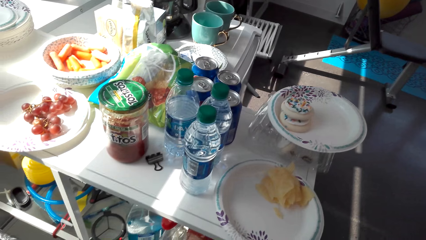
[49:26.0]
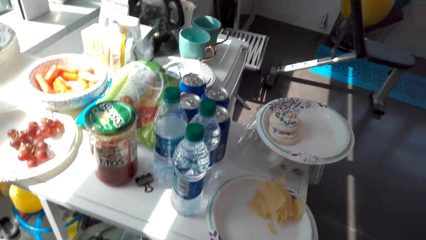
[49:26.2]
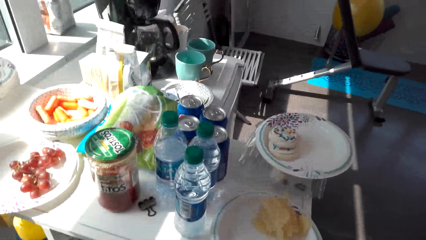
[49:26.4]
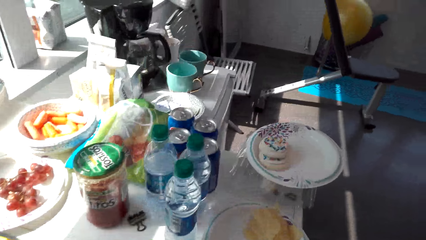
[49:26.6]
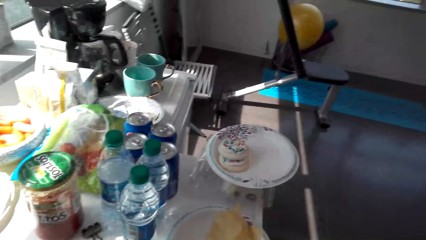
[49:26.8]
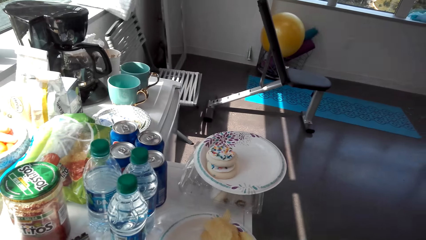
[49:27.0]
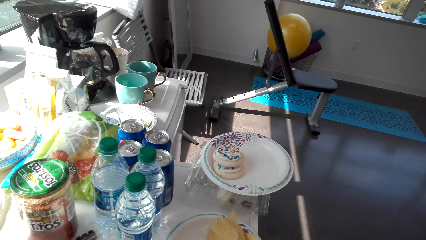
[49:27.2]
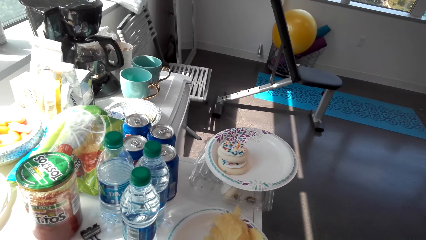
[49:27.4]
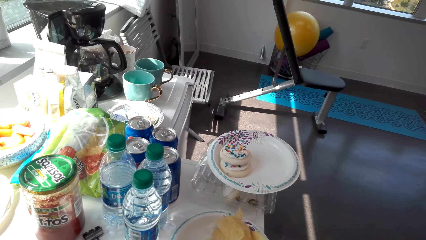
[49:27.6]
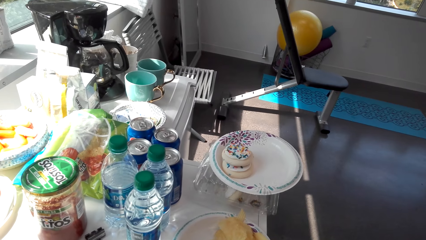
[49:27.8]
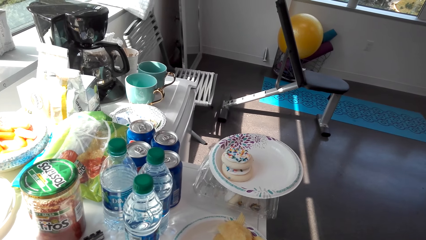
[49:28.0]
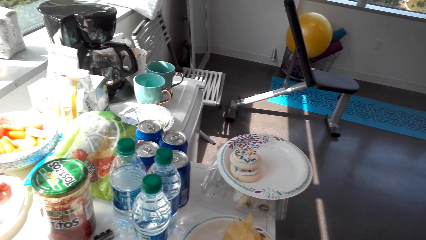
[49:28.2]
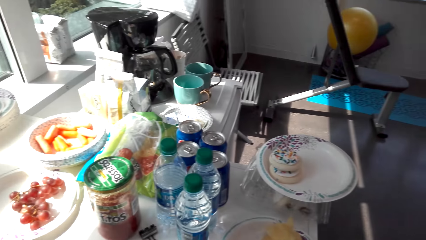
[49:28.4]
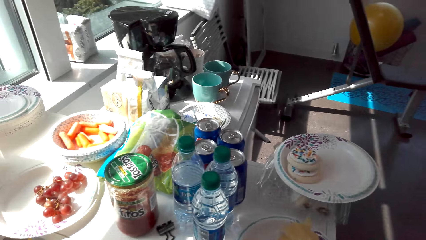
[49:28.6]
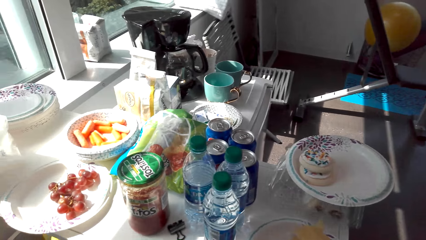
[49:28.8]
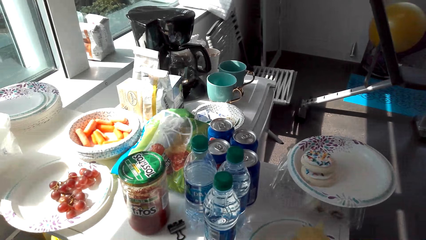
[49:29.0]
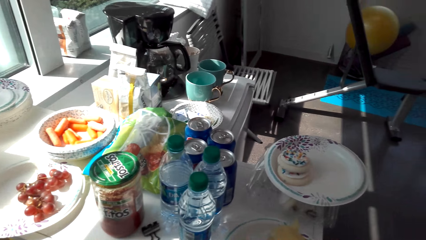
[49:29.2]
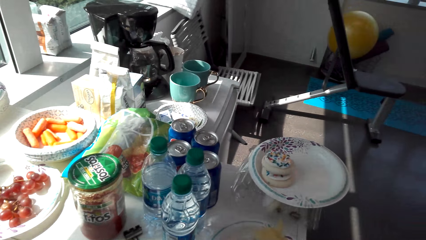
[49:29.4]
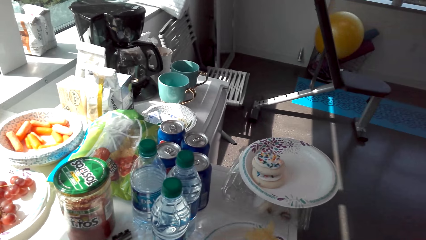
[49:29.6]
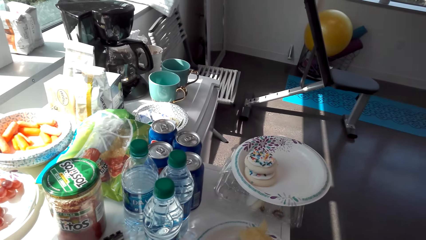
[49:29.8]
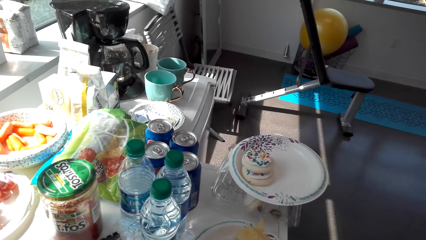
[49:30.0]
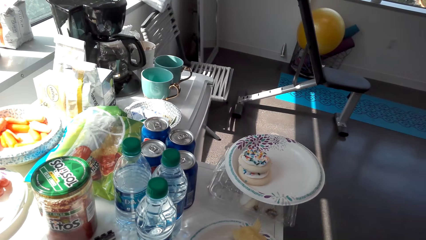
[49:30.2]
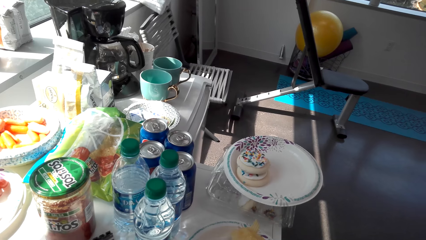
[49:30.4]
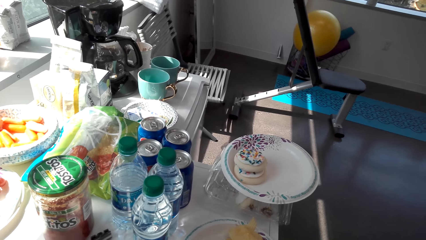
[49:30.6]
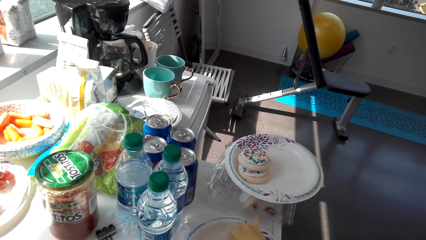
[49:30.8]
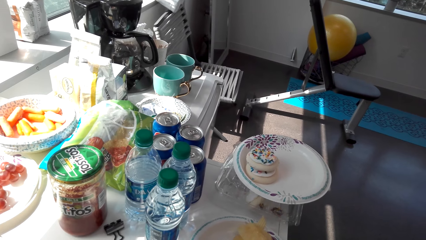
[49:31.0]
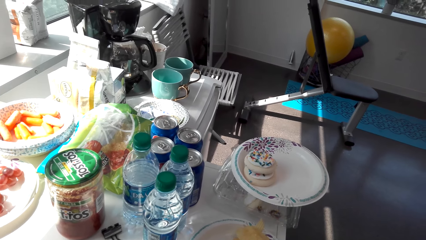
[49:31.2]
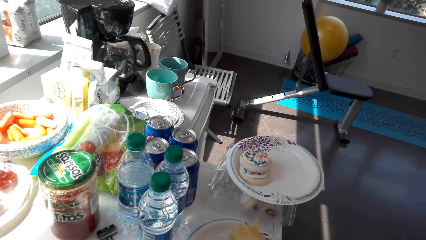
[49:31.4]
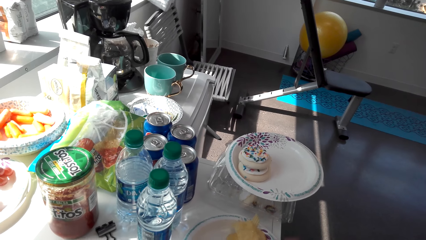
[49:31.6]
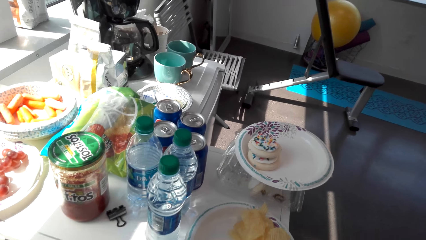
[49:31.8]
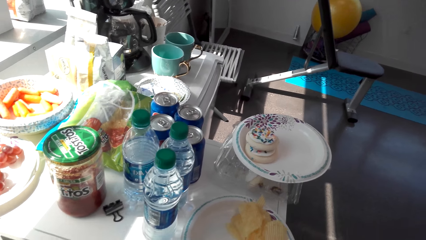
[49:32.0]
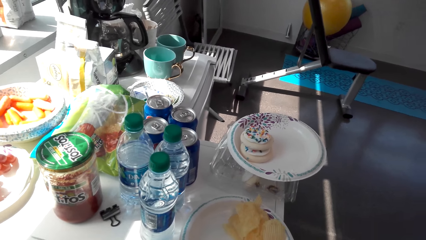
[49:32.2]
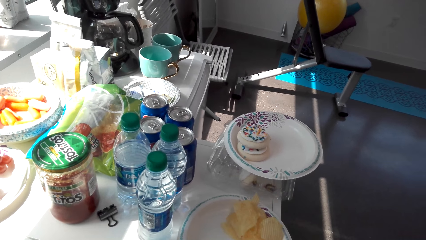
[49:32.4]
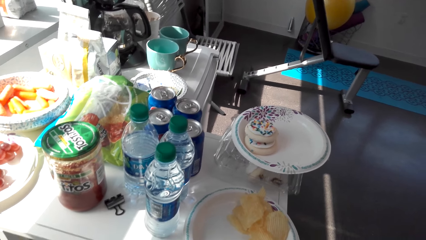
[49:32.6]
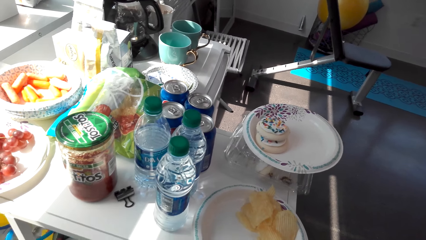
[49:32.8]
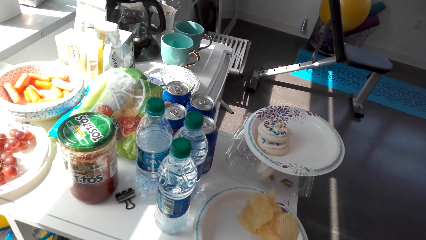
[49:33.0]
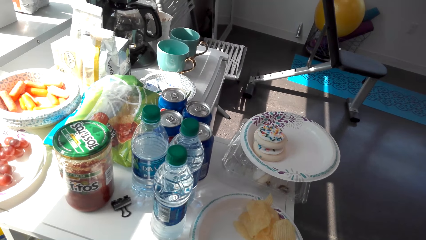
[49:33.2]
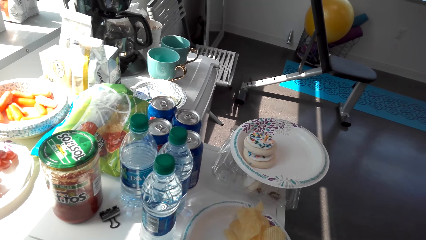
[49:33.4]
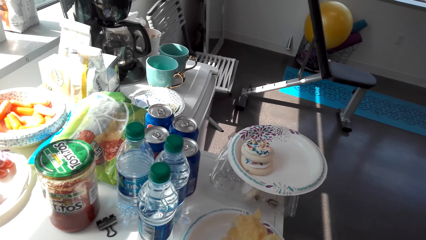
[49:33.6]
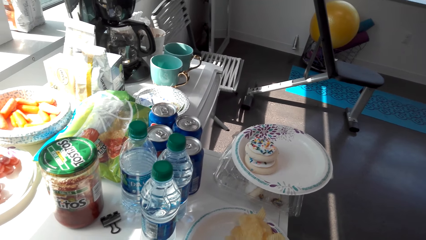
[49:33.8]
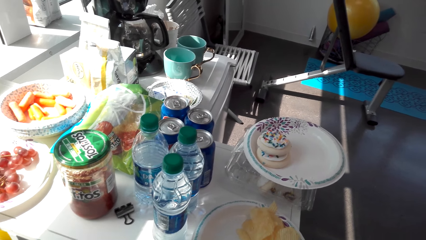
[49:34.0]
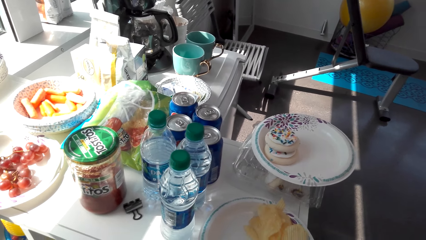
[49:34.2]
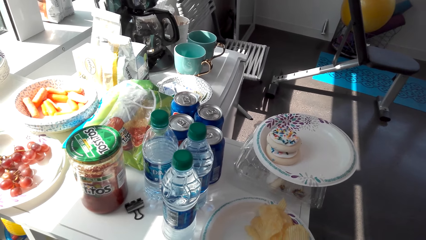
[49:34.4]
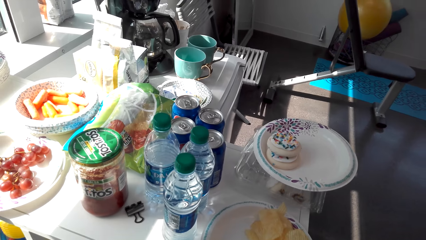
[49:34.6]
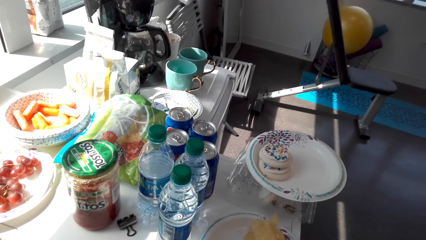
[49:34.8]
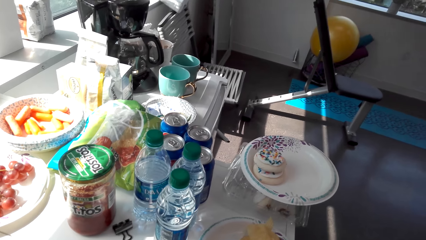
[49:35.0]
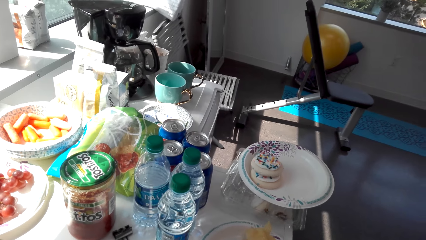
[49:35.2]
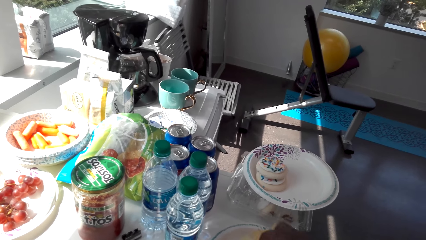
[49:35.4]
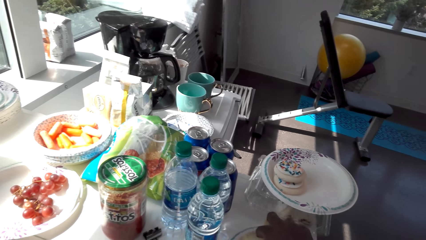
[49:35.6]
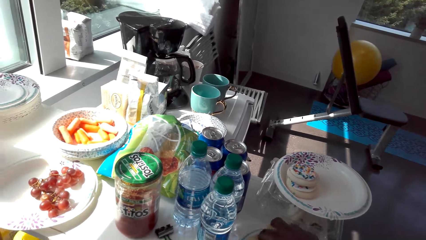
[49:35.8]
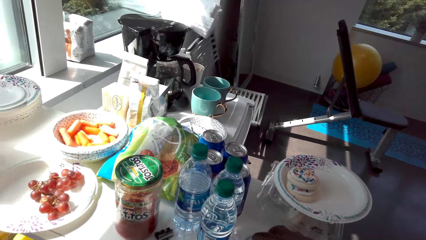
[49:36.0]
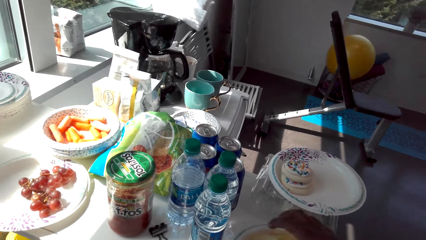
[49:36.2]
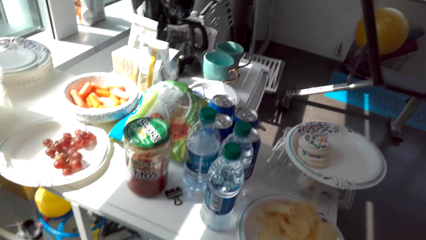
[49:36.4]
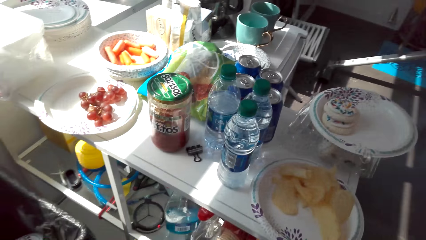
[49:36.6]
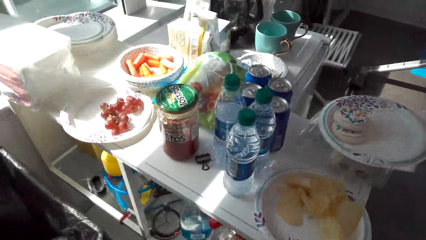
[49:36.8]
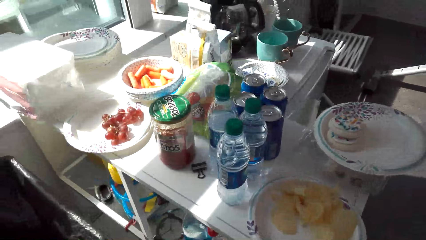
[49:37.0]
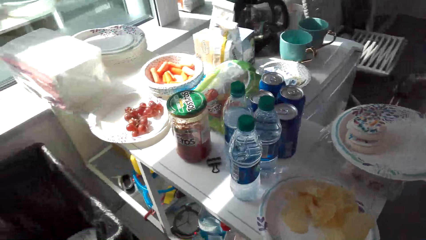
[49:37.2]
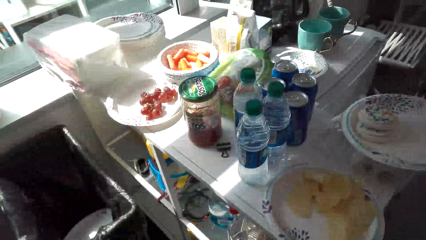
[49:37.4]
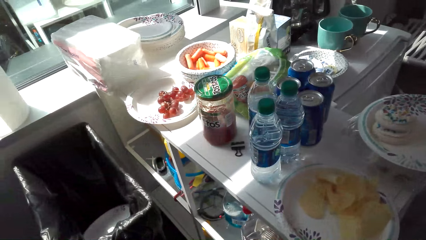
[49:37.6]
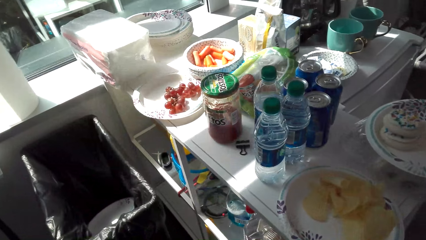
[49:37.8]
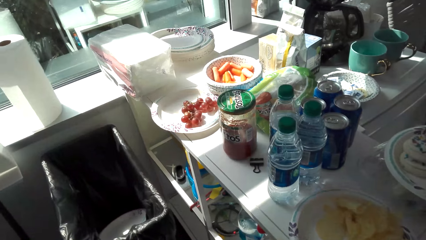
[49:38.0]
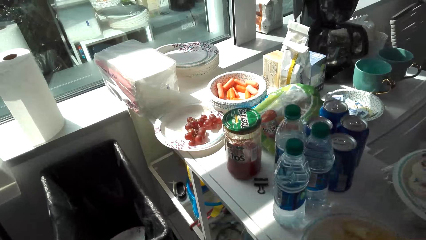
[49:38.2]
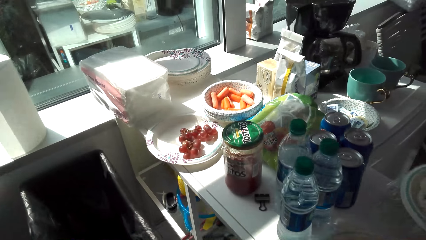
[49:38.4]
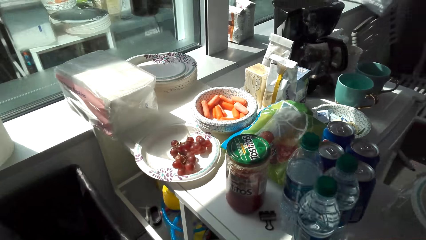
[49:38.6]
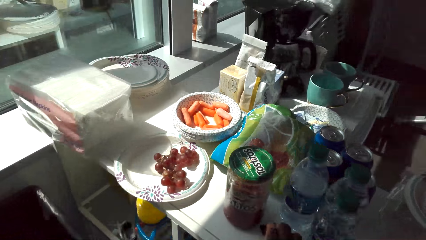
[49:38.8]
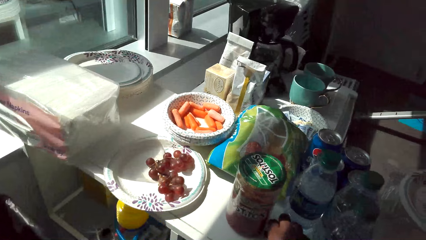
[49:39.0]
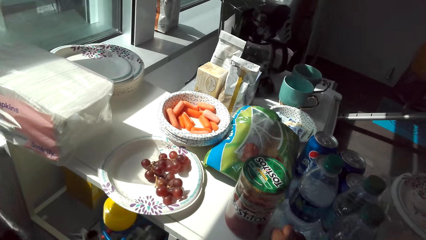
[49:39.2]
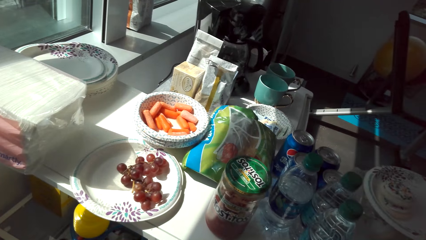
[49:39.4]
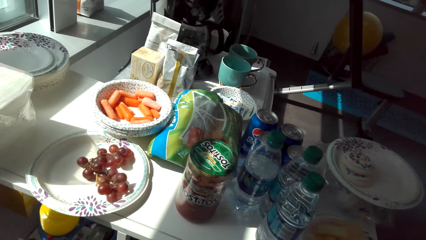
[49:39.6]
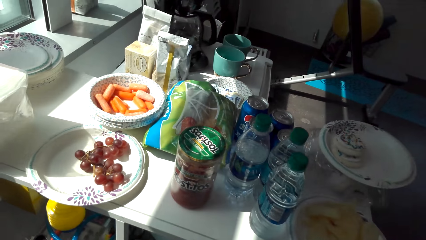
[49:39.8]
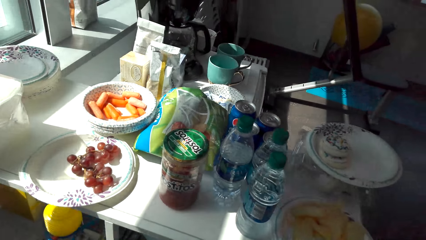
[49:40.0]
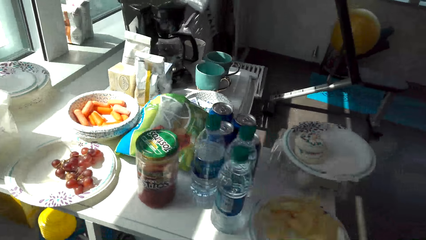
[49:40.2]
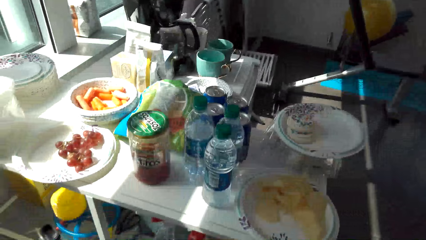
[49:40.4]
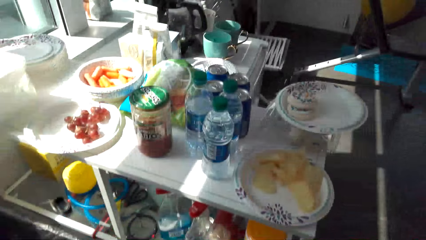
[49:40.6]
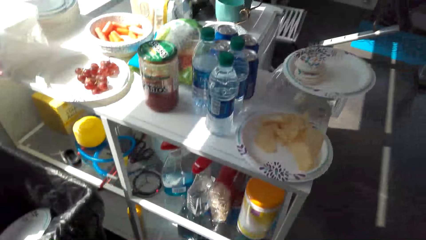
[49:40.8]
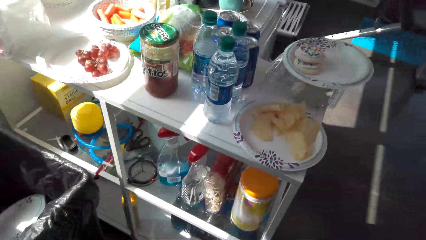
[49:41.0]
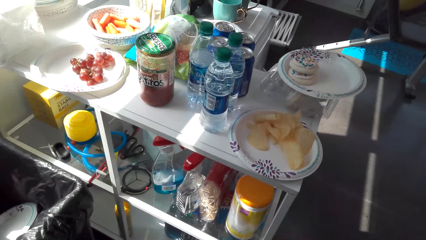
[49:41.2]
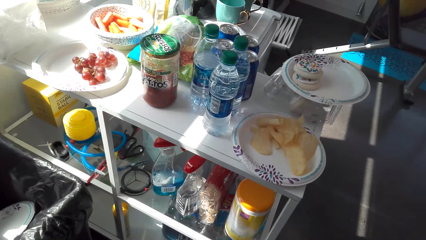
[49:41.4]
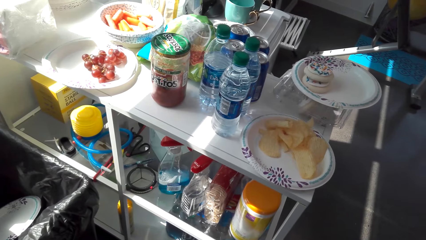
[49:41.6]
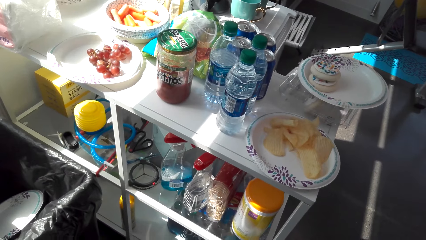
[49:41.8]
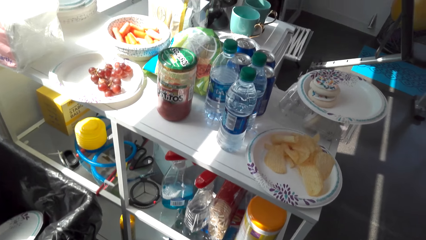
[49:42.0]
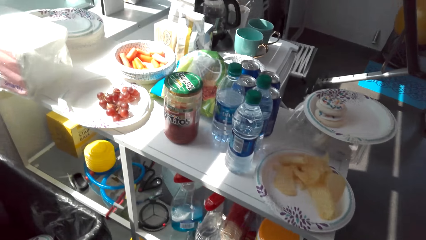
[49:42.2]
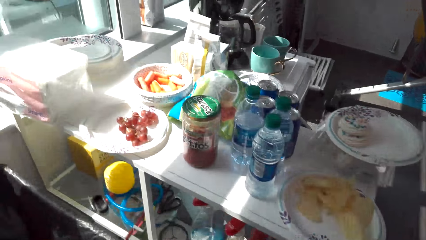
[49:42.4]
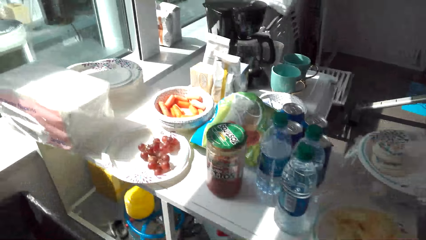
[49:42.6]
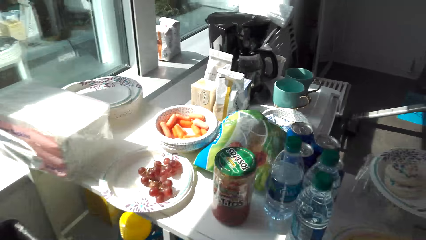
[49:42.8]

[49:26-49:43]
The camera wearer unwraps a piece of paper. They look around a room. They unwrap the piece of paper. They put the crisps in the plate. They unwrap the piece of paper. They move around the room. They look around the room.
